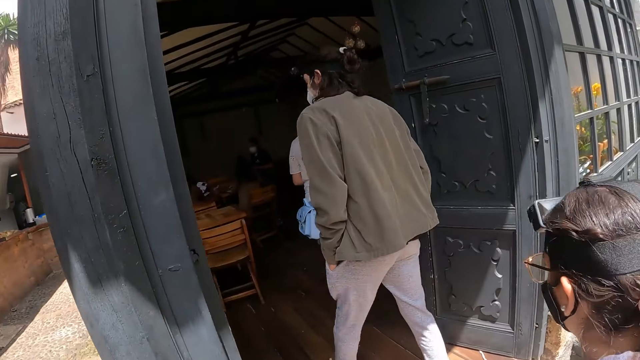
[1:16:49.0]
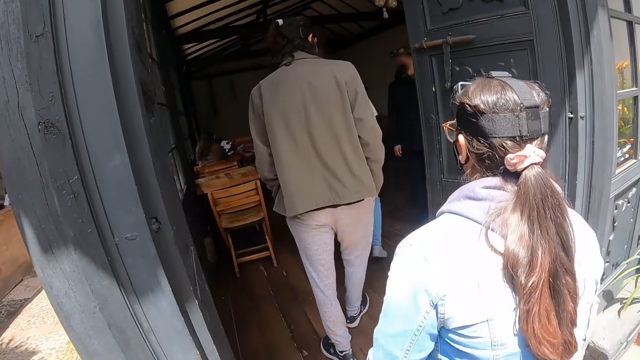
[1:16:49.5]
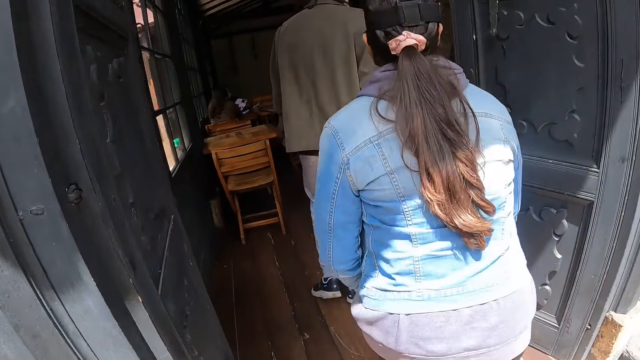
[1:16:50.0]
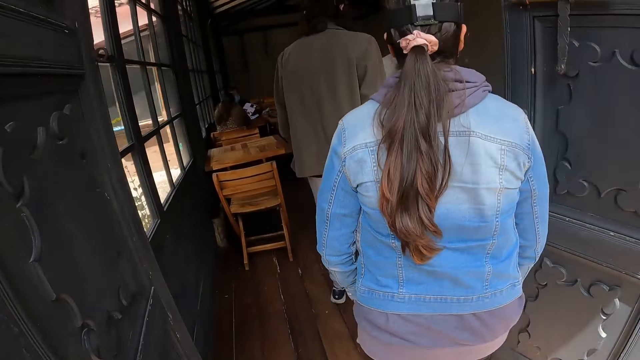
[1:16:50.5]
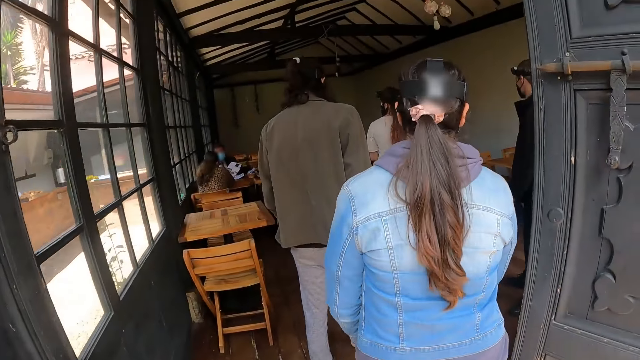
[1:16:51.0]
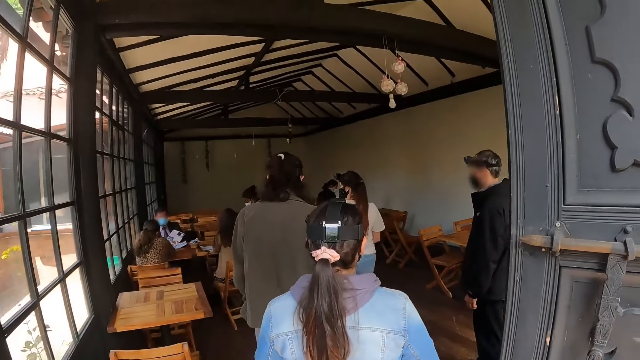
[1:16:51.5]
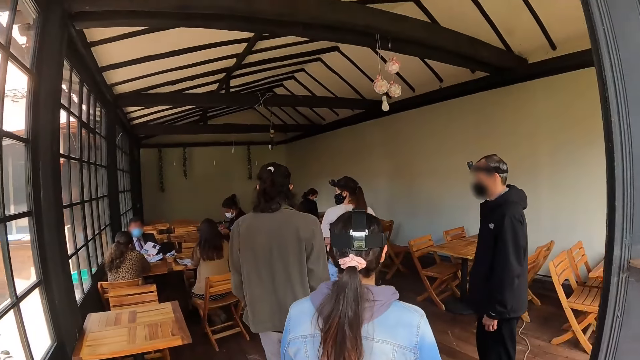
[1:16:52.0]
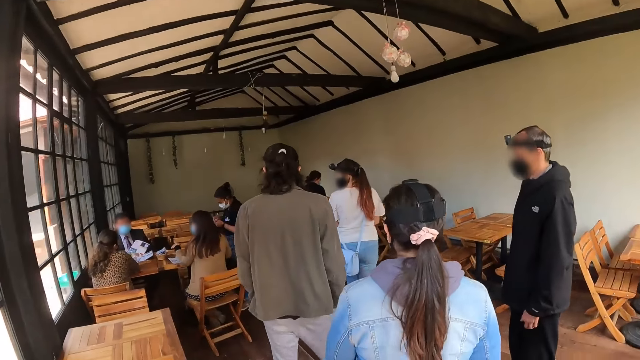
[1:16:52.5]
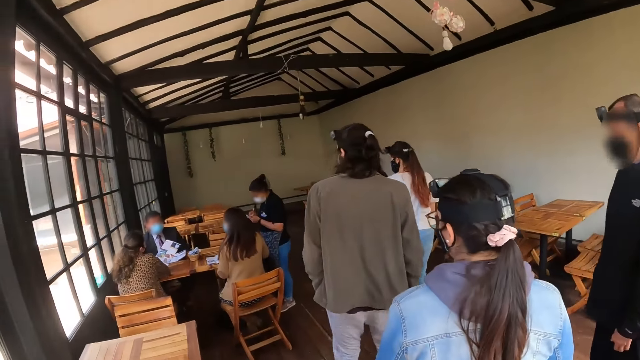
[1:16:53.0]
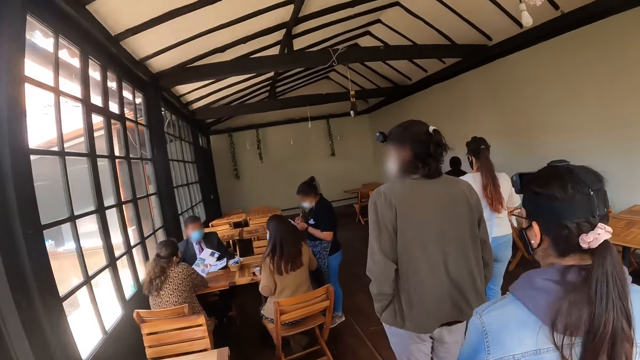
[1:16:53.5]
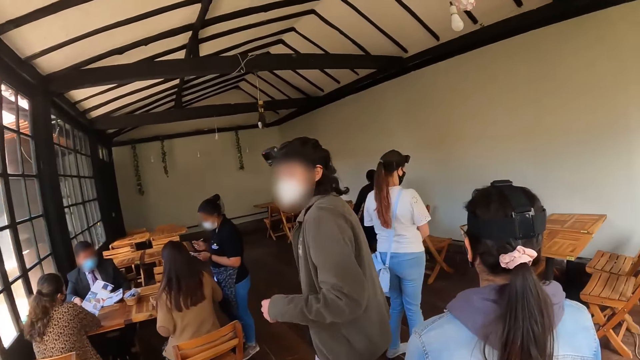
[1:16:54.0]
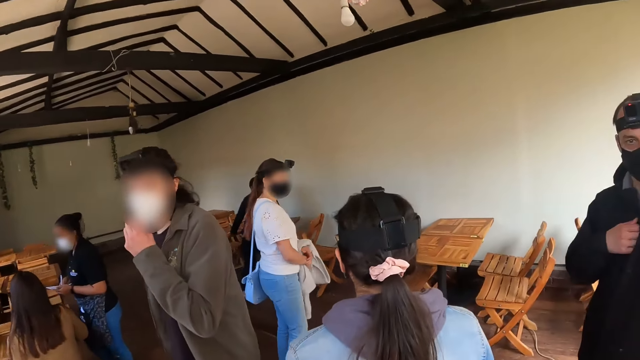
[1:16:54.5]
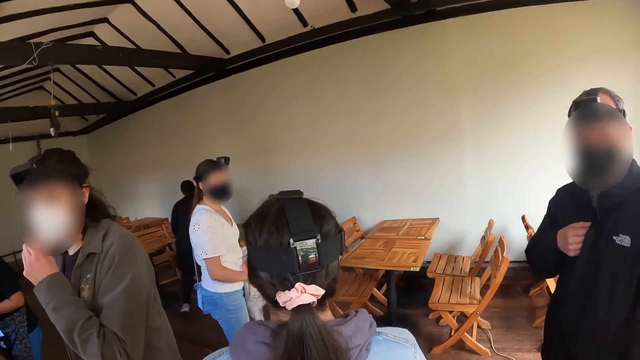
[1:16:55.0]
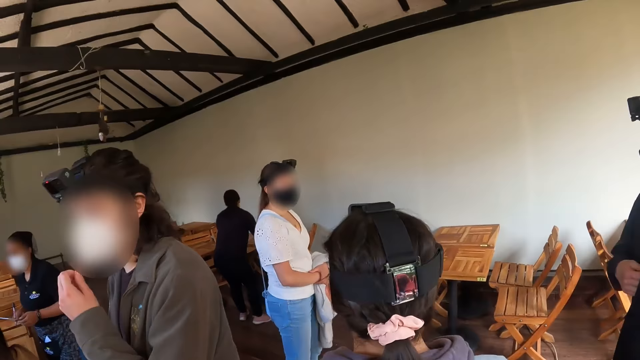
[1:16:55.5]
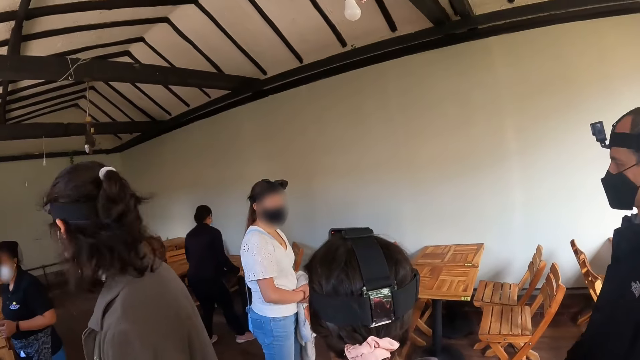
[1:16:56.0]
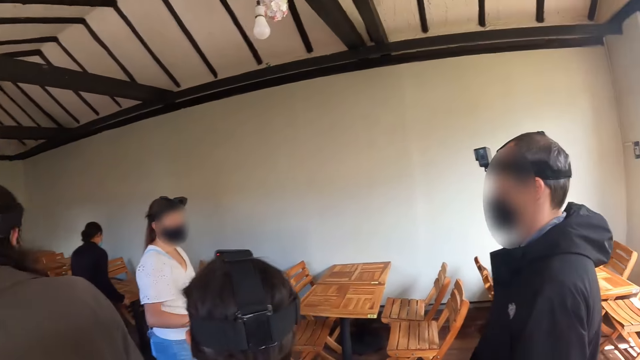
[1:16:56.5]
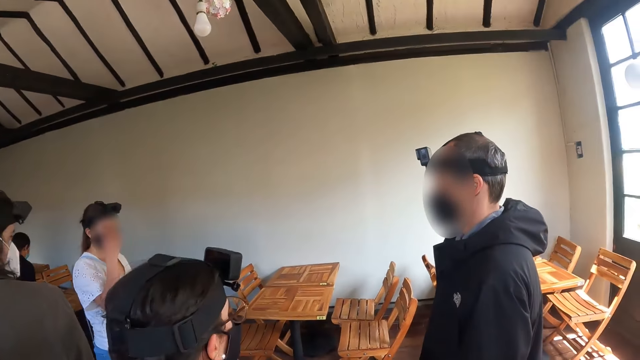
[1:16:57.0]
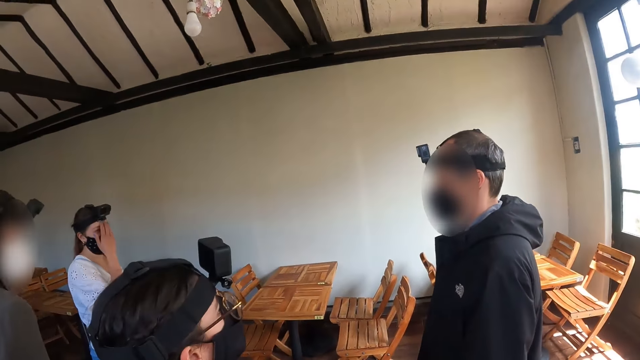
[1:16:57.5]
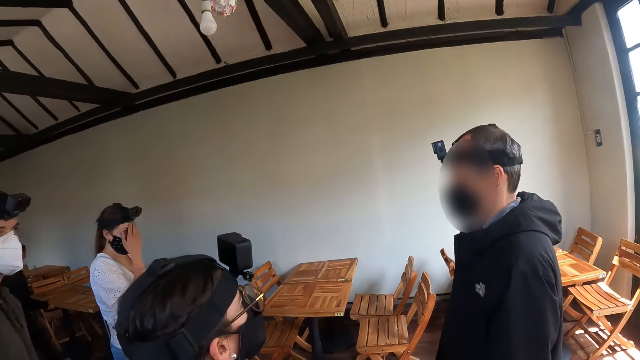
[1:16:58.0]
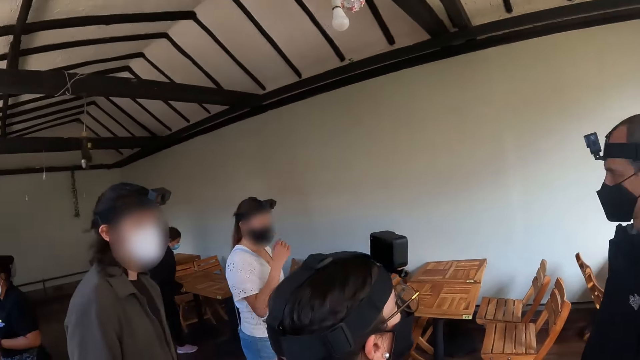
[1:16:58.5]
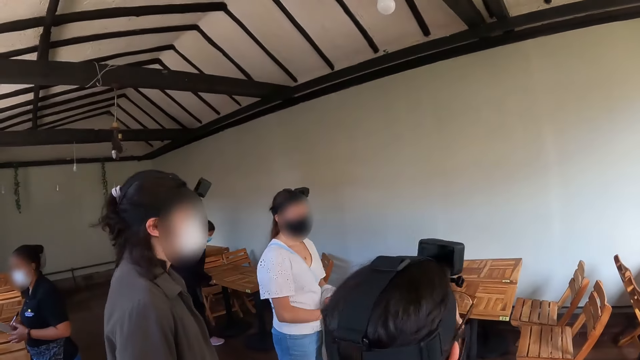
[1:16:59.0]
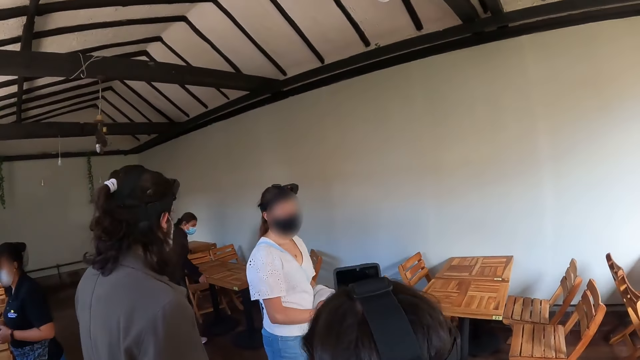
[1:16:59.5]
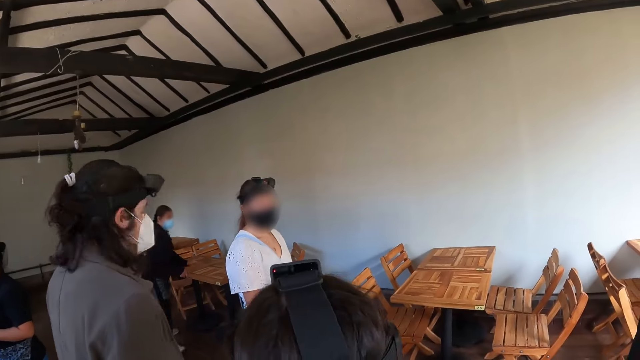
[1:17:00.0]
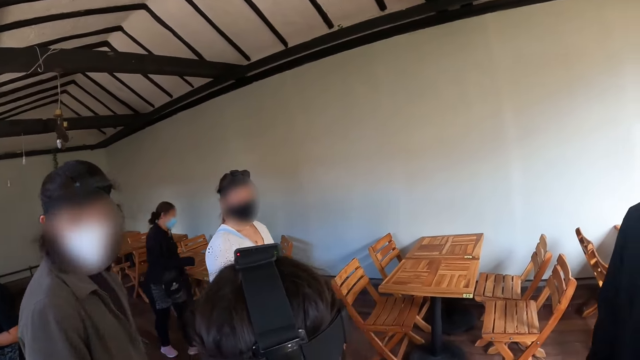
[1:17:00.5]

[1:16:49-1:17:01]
The camera wearer enters the restaurant. They look around.

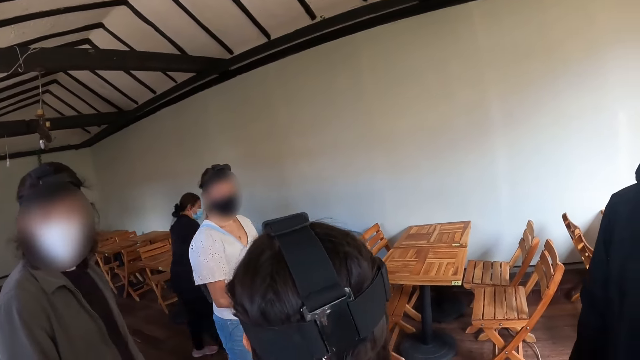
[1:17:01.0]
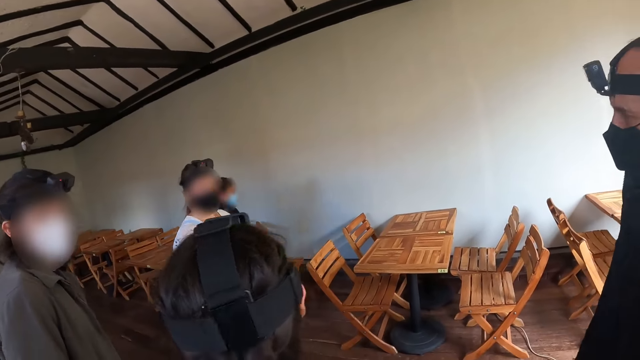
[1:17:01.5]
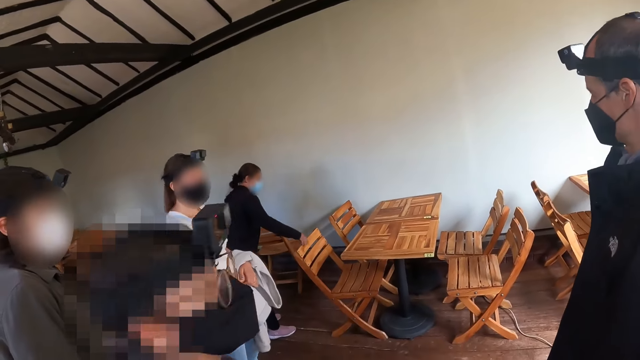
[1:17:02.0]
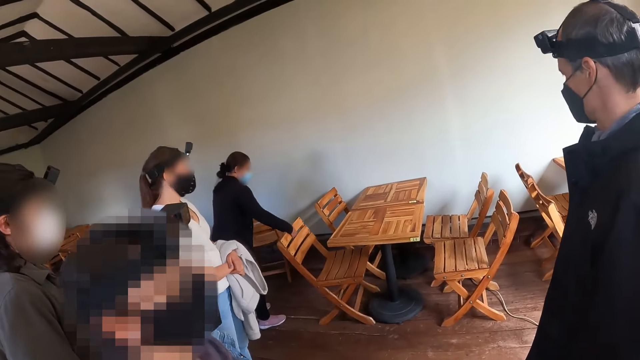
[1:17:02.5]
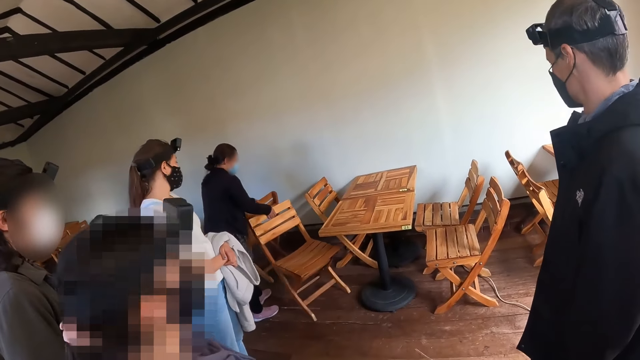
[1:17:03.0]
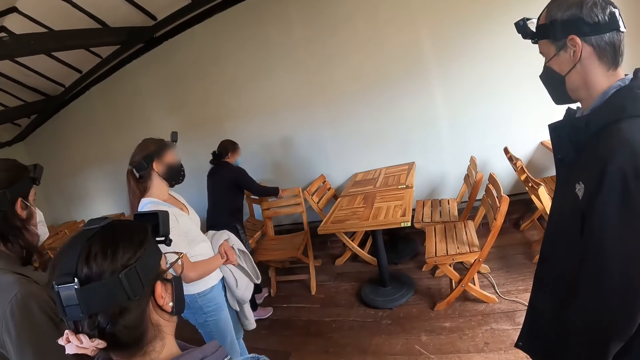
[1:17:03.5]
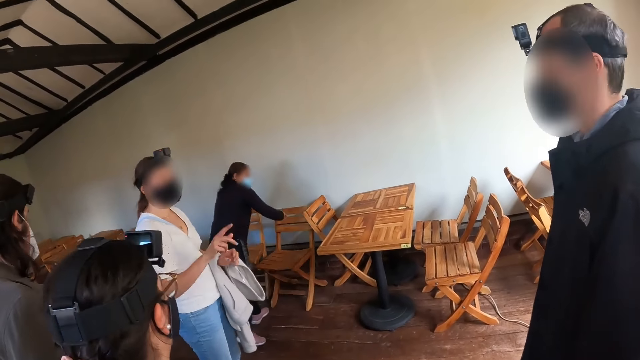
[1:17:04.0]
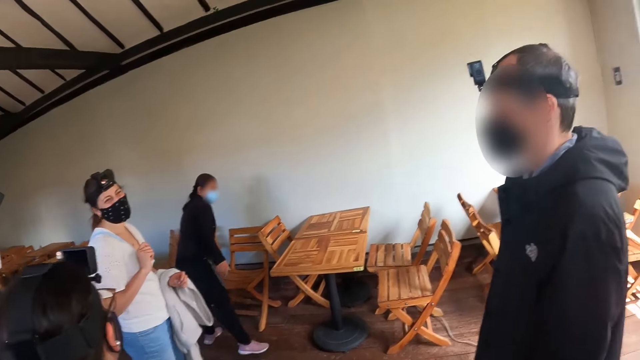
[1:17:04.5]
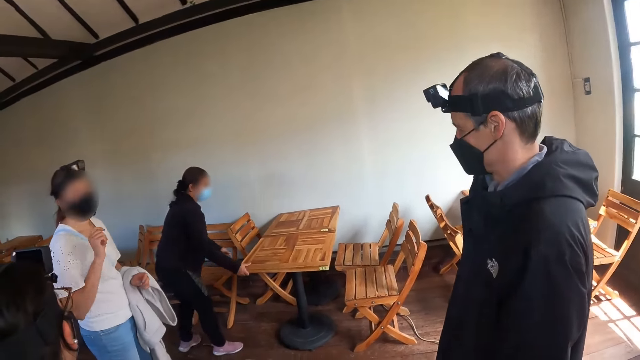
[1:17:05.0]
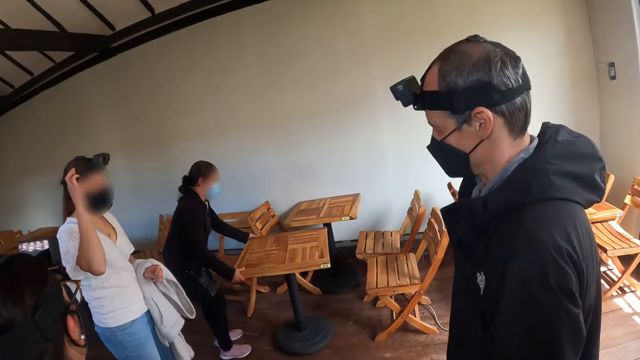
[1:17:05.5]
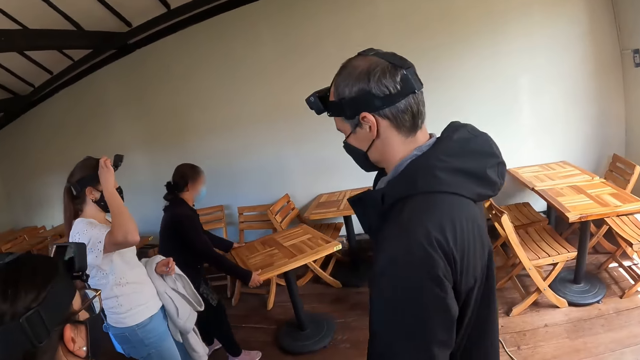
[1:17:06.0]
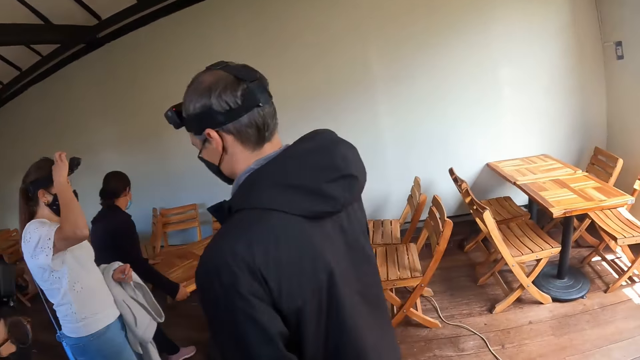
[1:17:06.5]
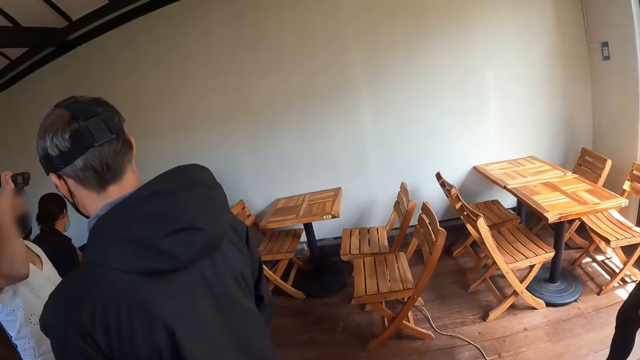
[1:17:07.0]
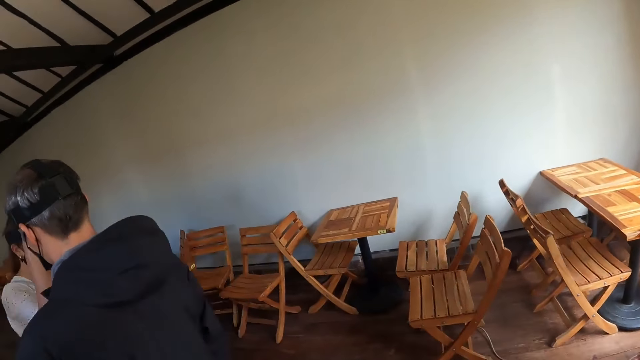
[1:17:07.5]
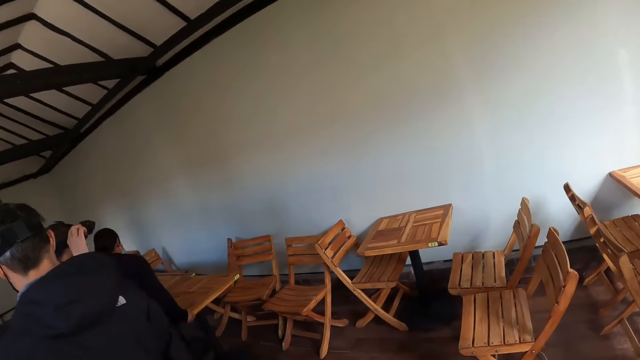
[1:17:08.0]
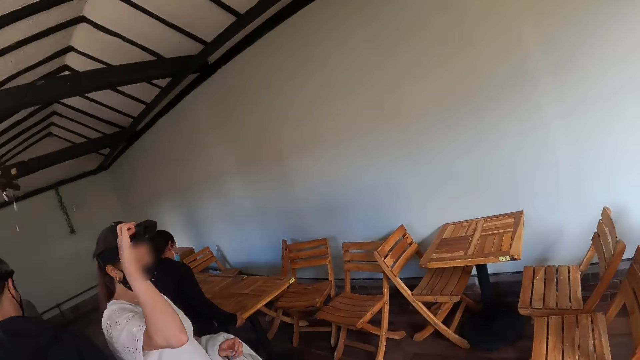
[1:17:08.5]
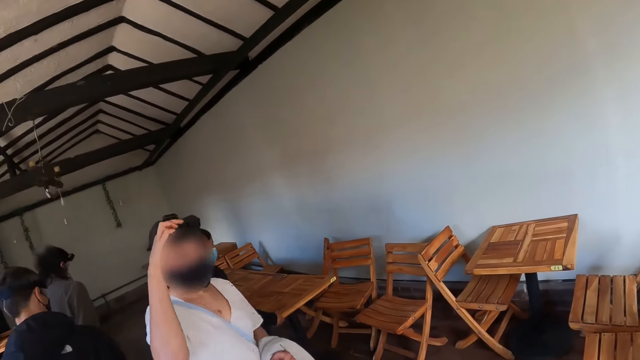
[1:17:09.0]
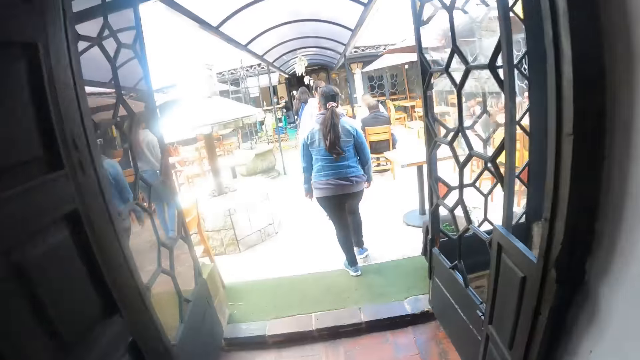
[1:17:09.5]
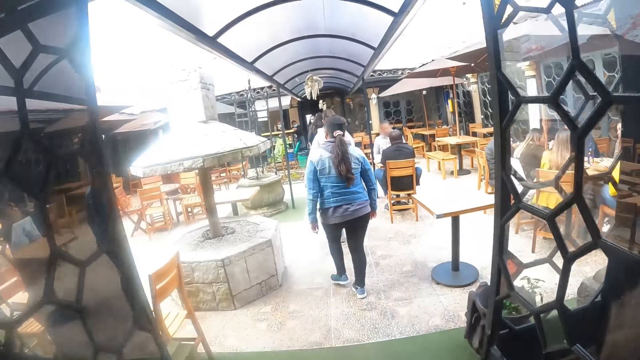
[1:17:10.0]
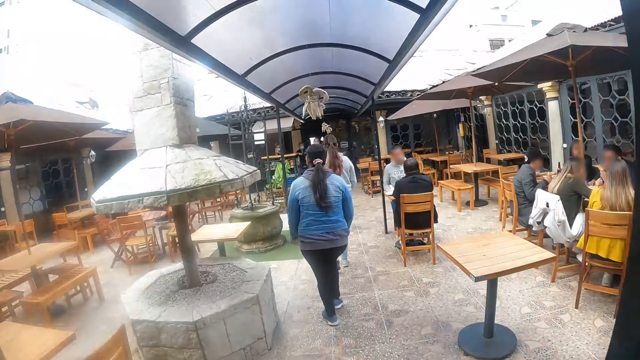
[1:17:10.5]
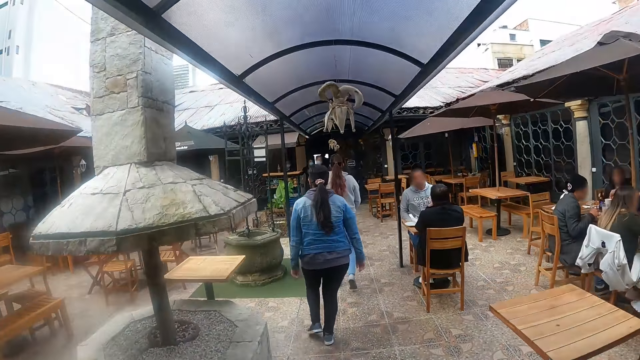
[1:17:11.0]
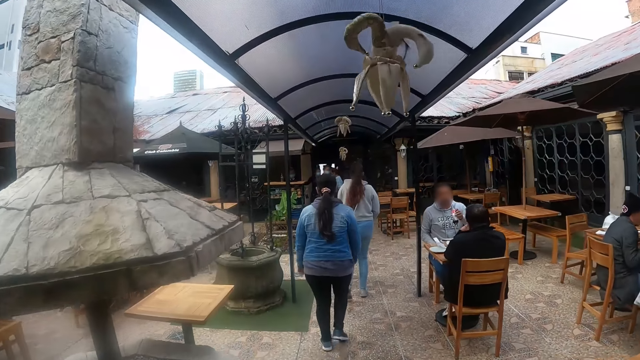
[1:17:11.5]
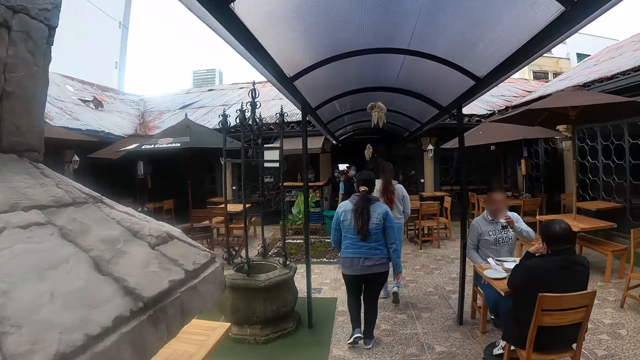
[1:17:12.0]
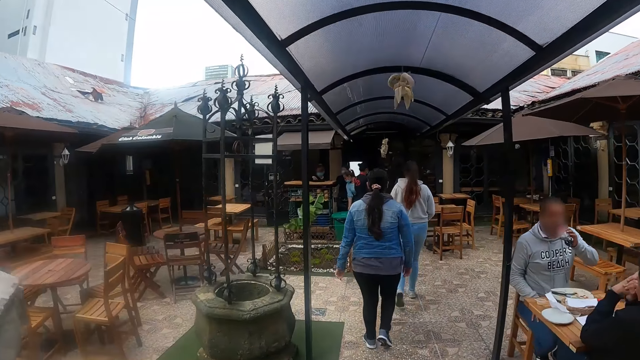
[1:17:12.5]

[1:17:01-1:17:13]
The camera wearer walks around. They walk around the restaurant corridor.
